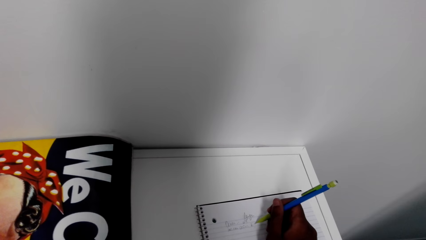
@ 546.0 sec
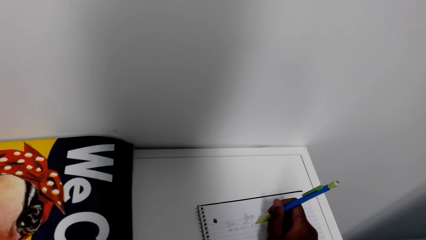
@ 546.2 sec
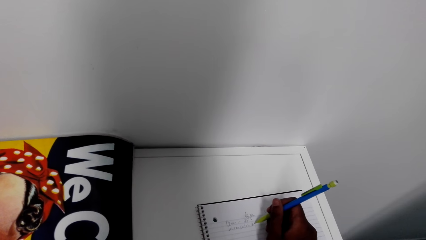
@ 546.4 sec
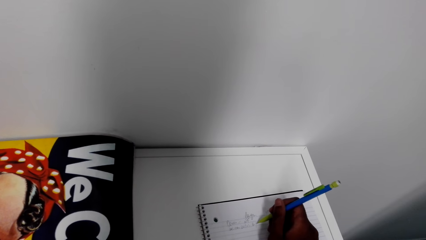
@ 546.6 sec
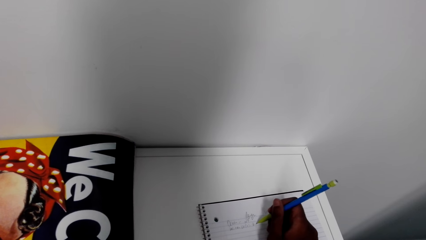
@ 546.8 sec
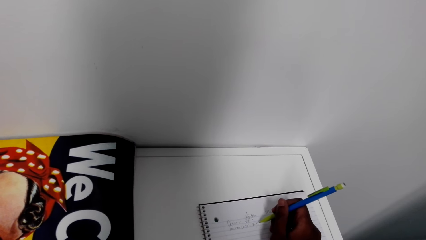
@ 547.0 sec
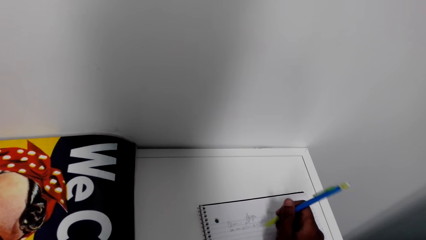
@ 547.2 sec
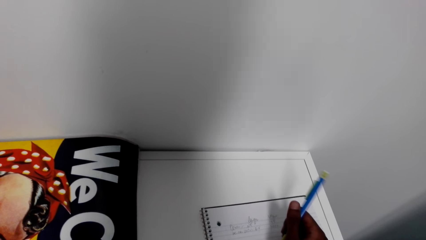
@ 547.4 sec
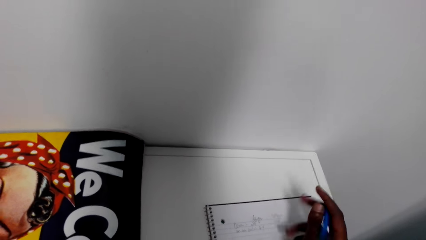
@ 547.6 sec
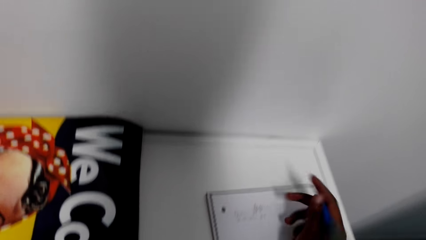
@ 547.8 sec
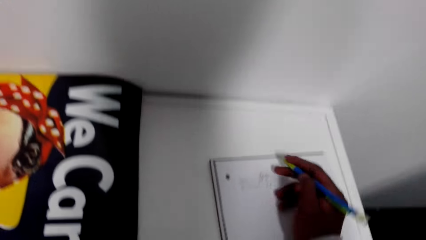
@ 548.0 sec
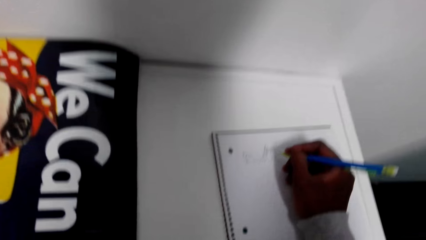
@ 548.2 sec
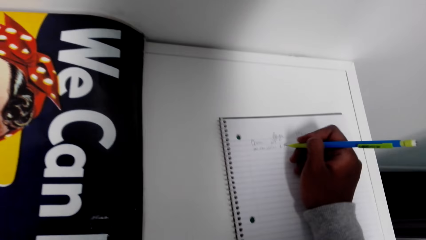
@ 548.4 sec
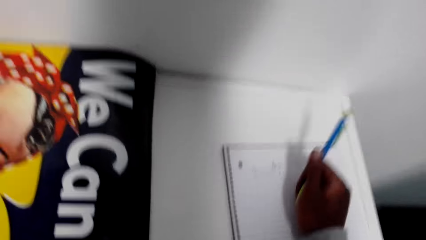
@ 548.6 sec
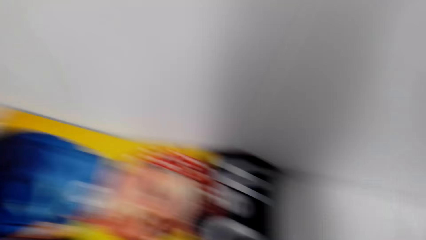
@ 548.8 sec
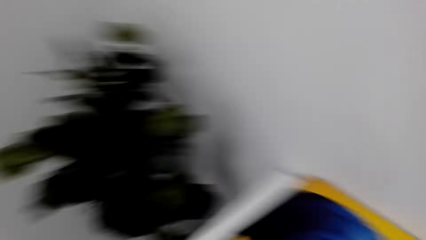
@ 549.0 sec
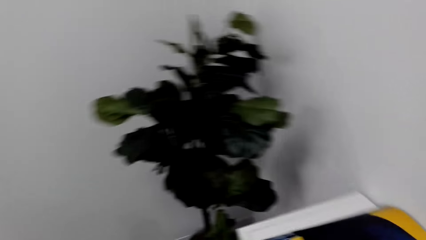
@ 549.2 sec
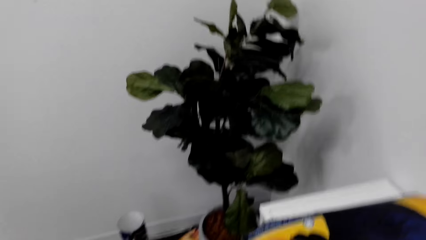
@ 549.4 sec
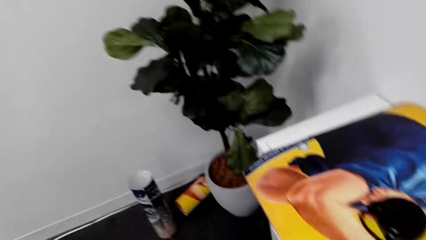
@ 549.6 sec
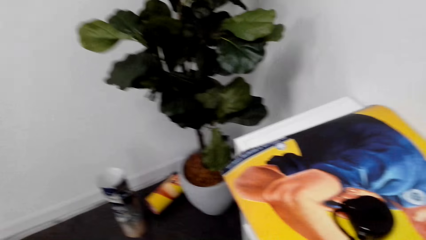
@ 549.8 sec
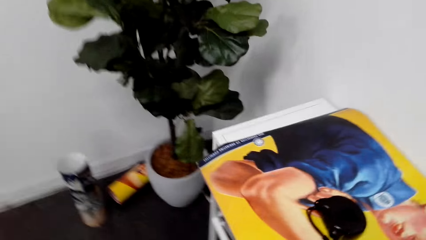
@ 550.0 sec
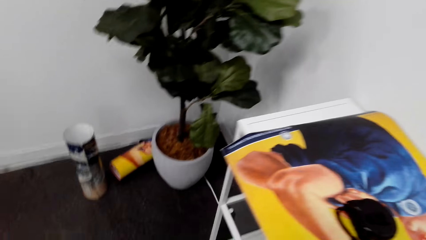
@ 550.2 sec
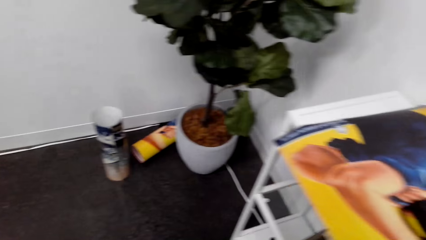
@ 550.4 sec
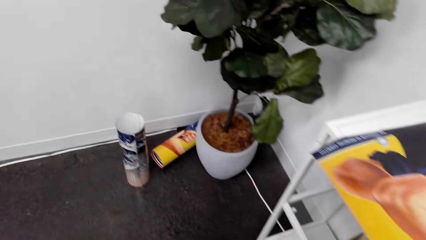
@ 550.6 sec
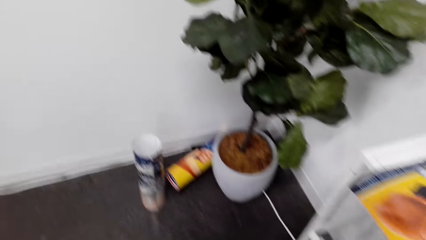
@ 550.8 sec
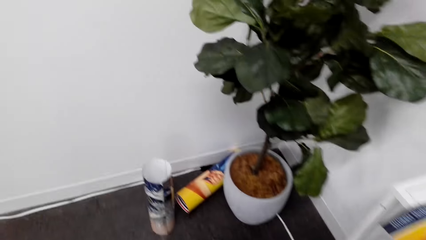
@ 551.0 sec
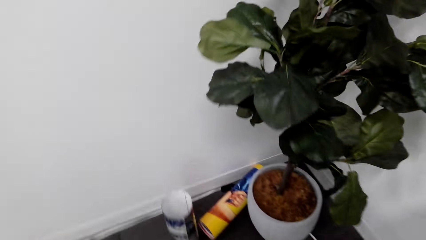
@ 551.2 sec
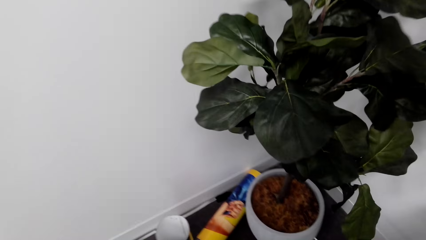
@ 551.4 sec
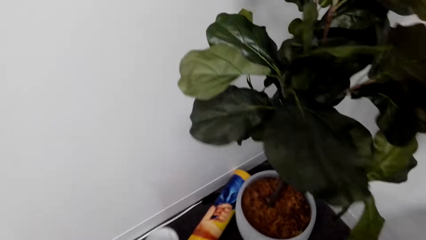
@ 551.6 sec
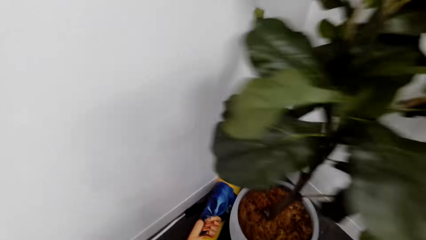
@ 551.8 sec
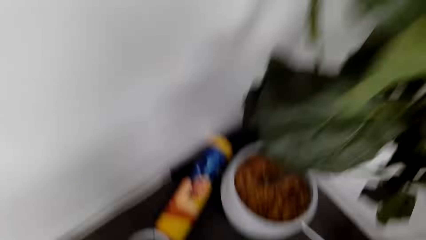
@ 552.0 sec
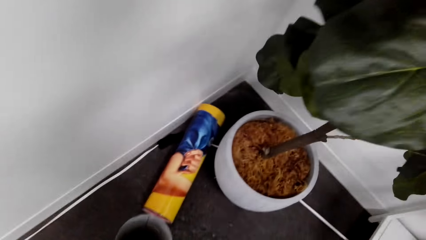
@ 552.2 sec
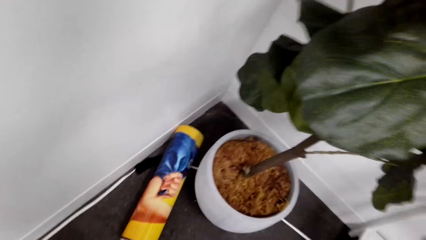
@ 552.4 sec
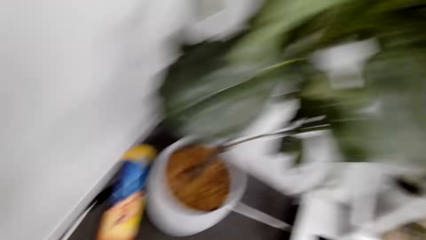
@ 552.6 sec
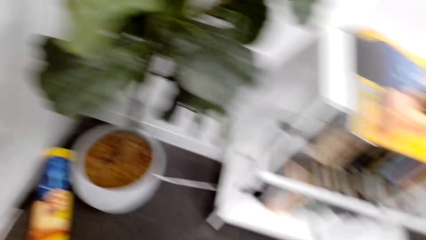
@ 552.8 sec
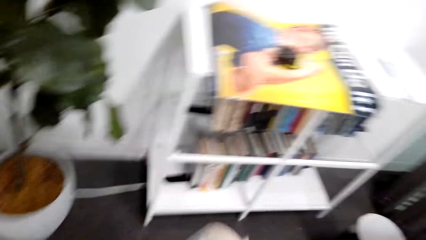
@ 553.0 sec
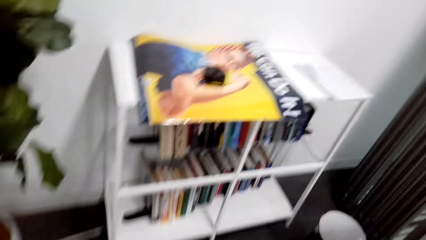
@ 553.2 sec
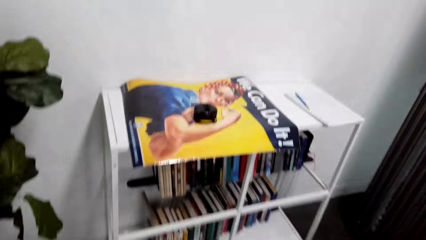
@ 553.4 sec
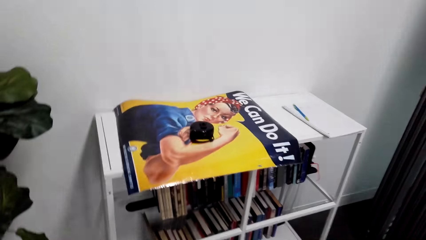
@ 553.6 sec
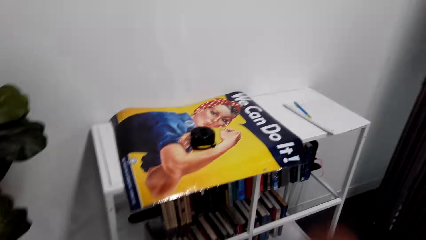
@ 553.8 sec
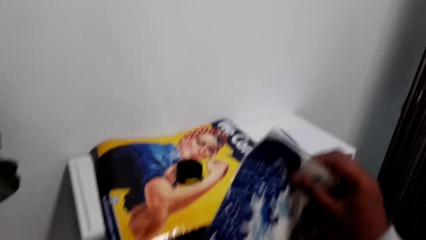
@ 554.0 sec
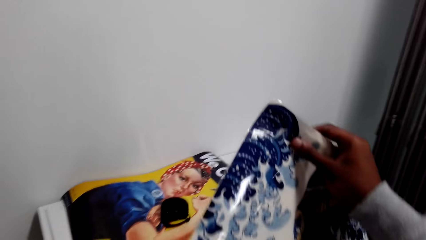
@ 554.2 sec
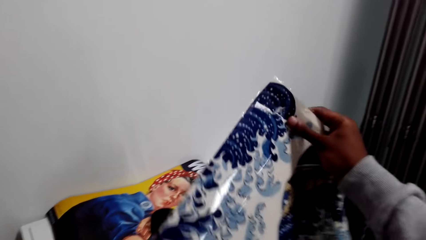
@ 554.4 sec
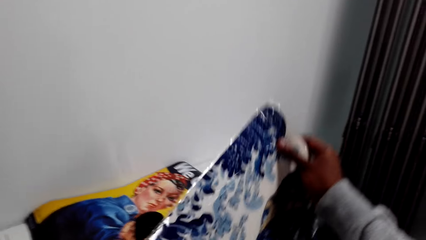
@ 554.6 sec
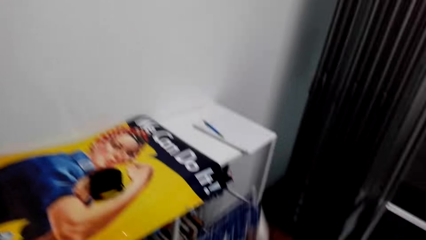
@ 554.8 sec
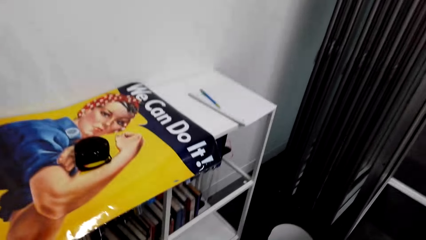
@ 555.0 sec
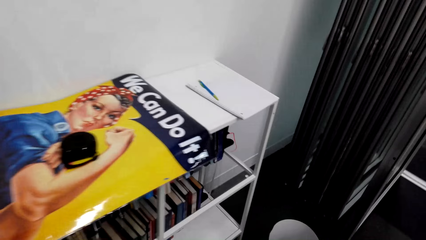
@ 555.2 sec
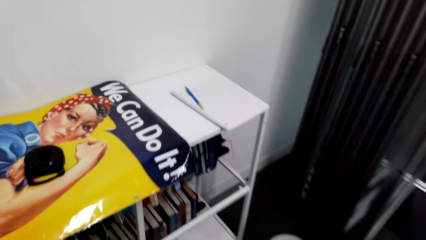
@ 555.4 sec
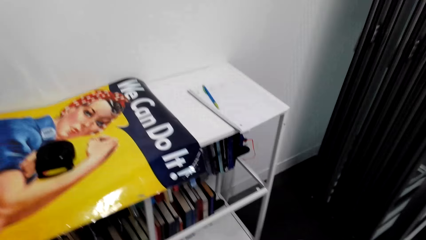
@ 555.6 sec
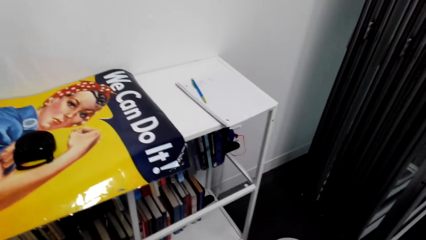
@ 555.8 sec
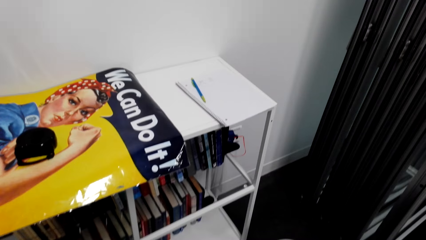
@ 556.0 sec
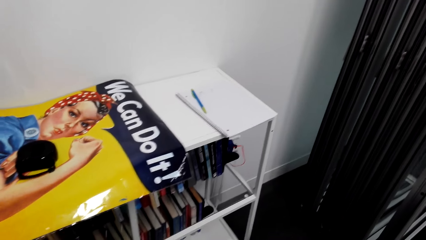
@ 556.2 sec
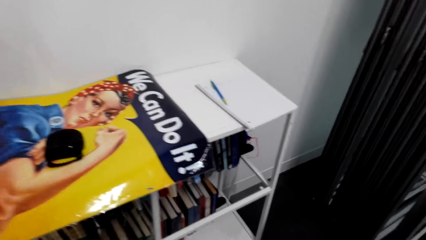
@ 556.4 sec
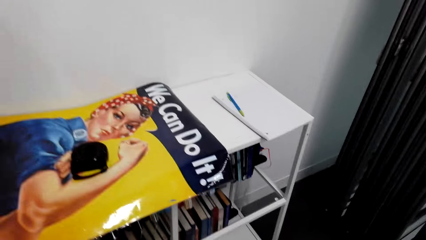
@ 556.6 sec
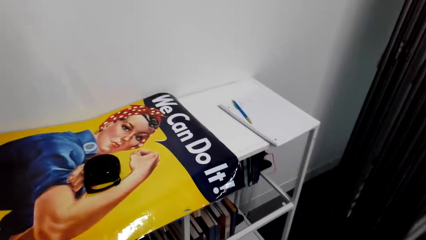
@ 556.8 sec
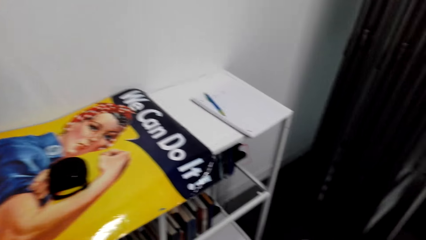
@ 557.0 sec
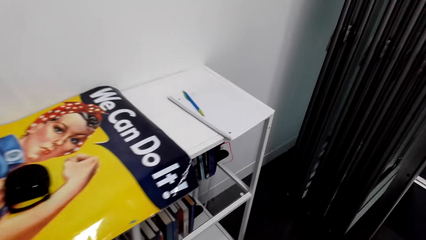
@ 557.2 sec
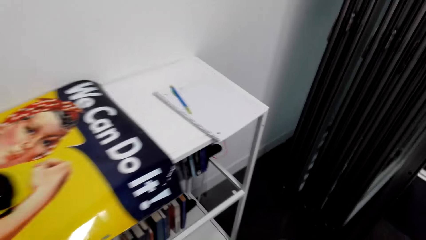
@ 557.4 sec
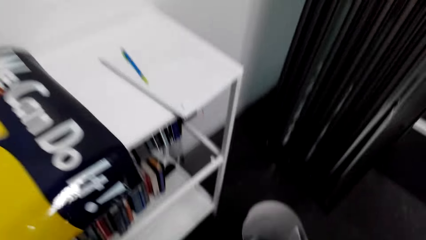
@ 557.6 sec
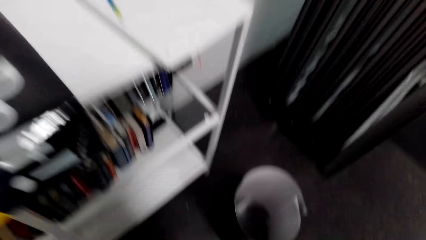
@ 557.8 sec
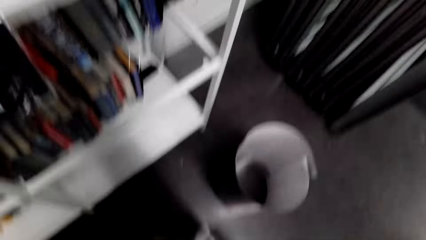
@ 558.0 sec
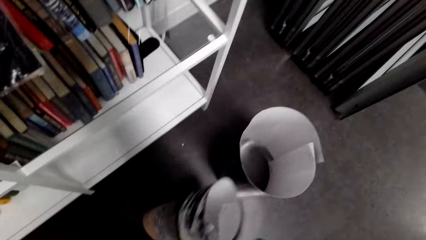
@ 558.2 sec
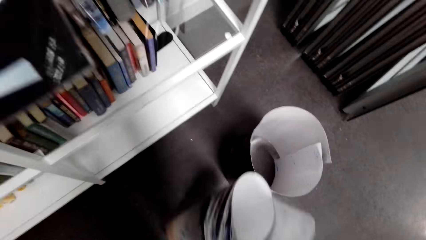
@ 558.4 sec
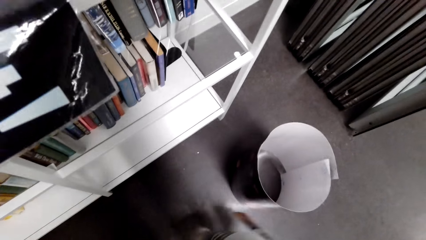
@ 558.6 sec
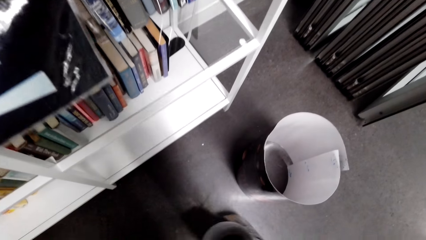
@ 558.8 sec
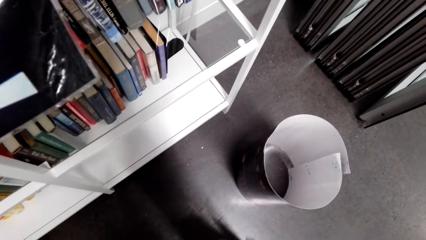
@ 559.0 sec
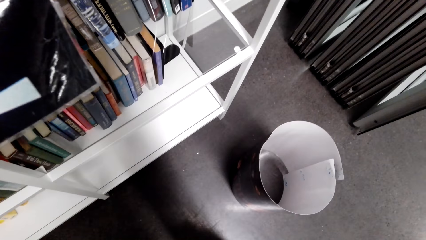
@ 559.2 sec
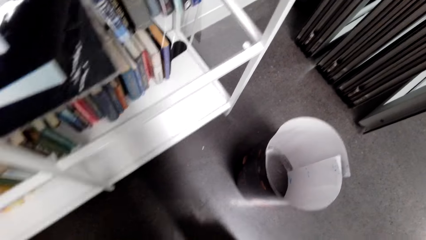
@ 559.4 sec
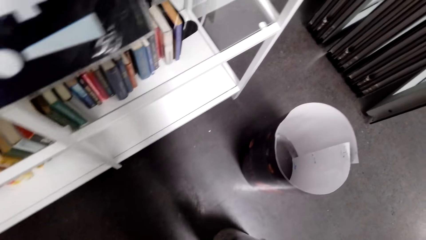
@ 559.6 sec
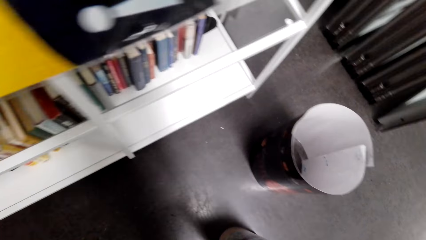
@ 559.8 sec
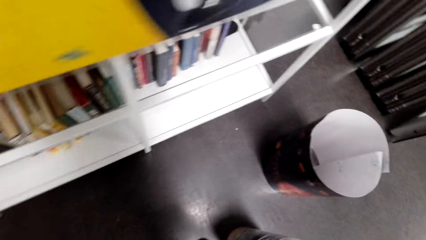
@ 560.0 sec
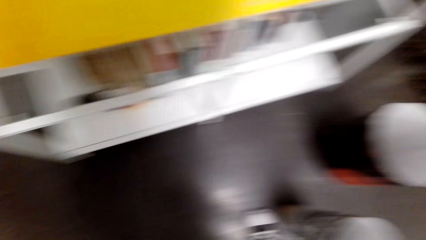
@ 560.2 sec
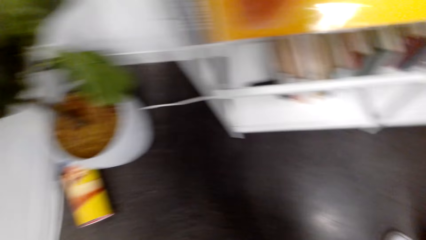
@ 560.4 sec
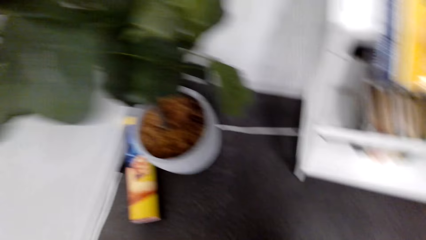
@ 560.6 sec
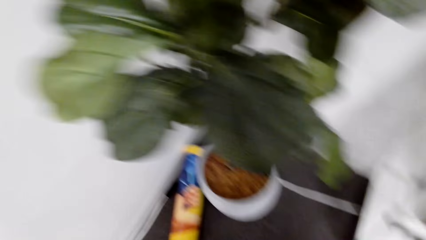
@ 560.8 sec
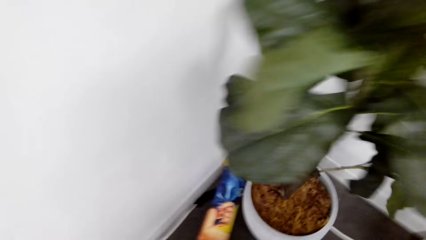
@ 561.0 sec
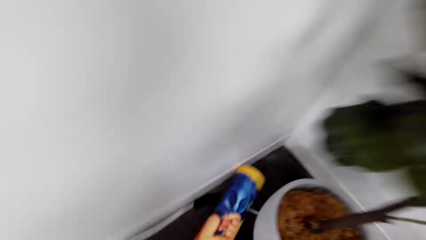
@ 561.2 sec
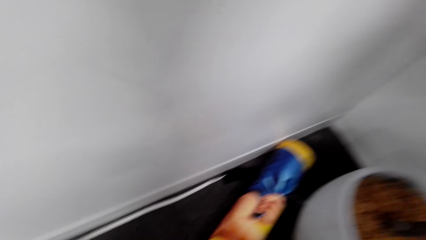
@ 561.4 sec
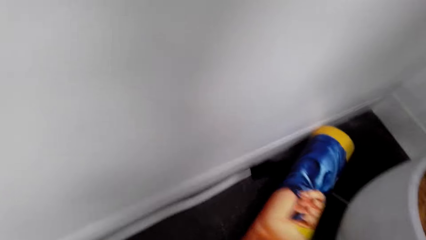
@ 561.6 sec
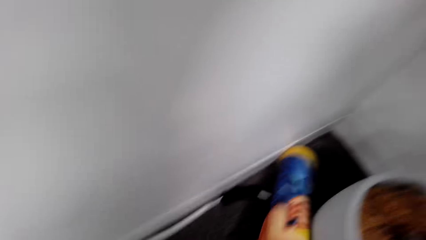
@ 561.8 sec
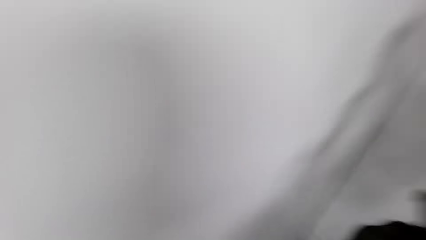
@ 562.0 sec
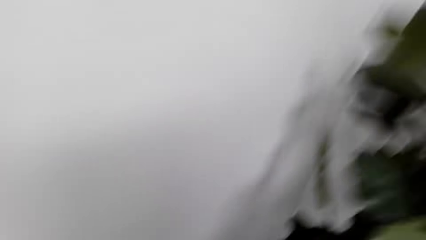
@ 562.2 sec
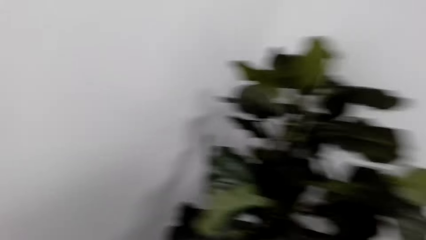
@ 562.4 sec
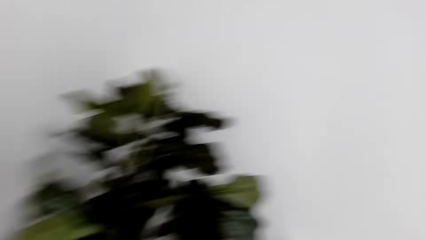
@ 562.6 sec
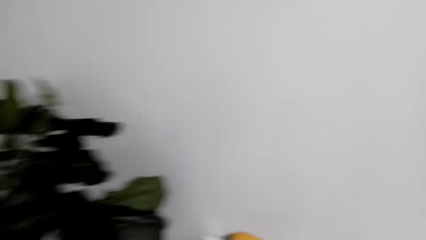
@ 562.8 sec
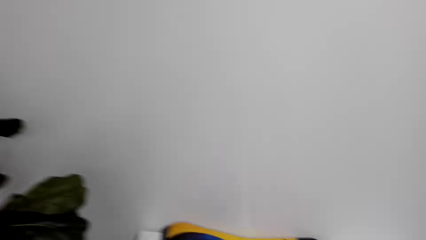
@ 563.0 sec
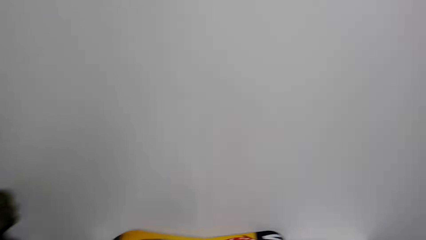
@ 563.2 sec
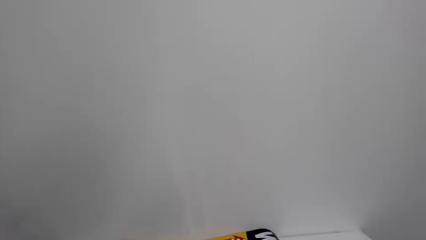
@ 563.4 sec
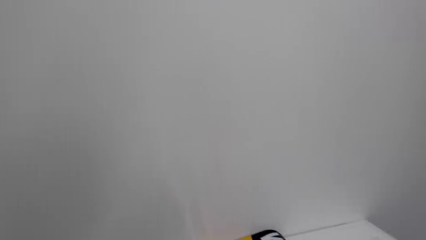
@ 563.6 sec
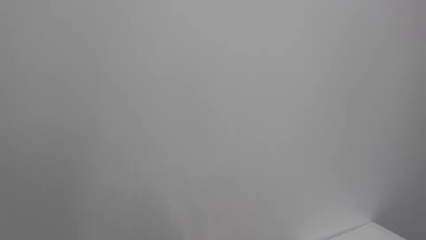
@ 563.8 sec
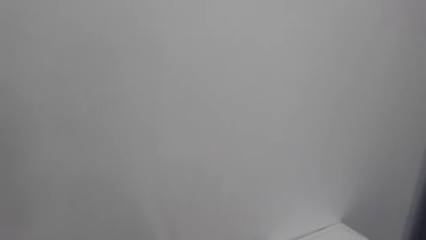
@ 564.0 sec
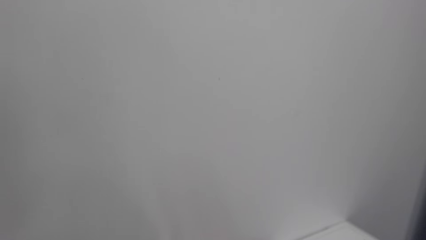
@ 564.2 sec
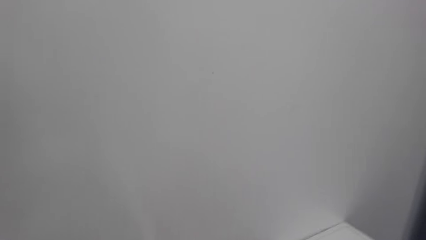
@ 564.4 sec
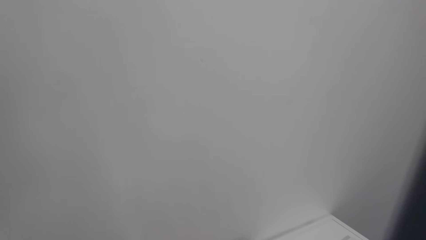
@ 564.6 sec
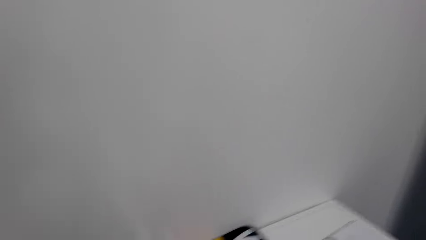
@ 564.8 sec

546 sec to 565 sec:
The camera wearer looks at the book. They drop the pencil on the book. They look around the house. They pick up a poster or painting. They check the poster. They fold the paper picture. They roll the painting. They place the paper picture on the floor. They pick up a paper picture.
